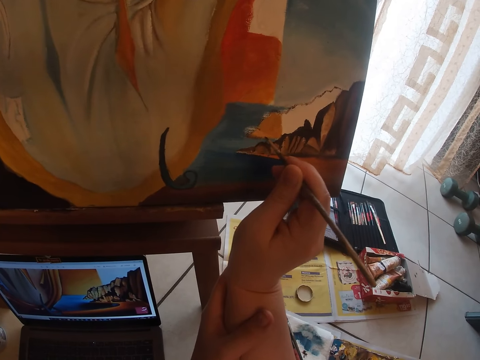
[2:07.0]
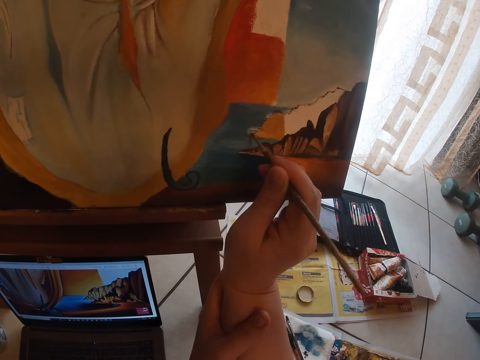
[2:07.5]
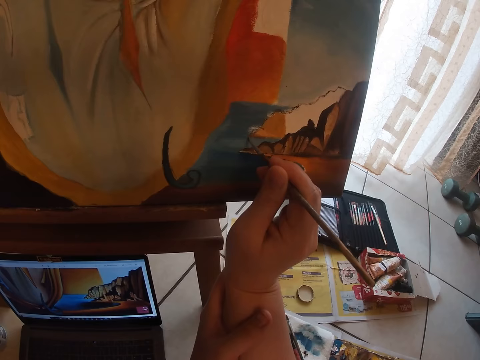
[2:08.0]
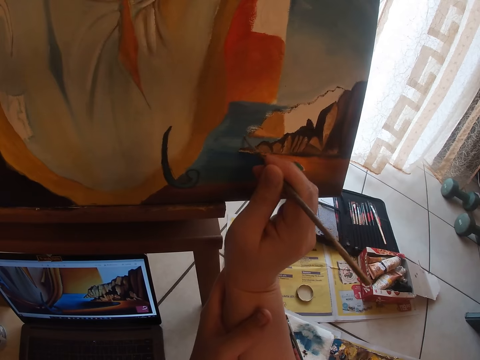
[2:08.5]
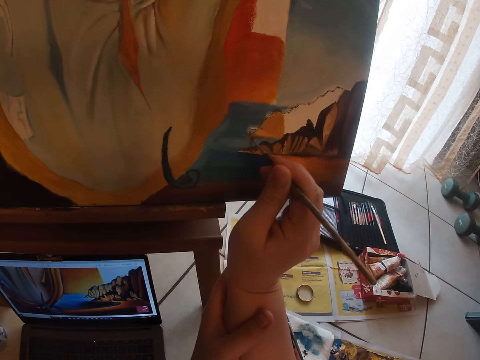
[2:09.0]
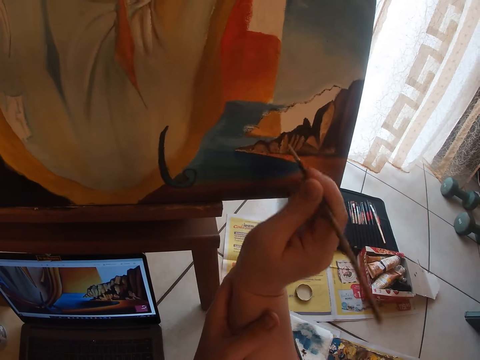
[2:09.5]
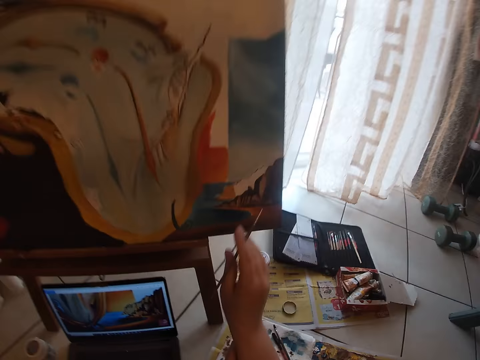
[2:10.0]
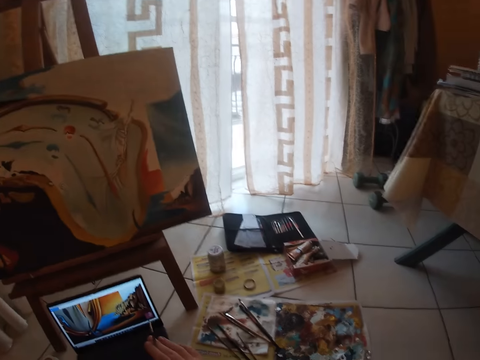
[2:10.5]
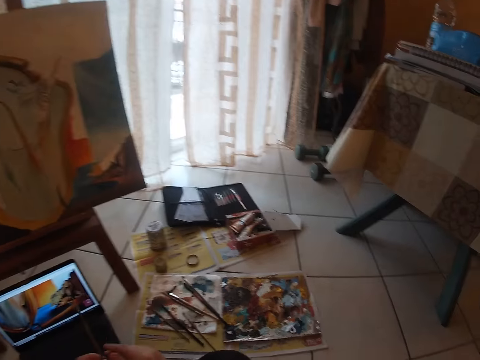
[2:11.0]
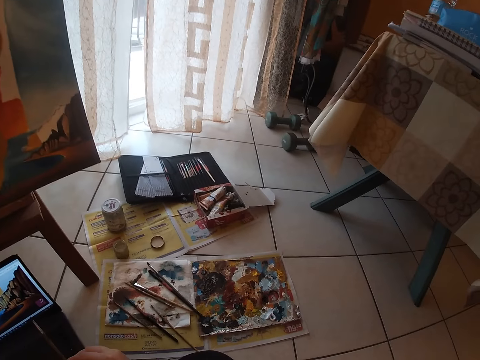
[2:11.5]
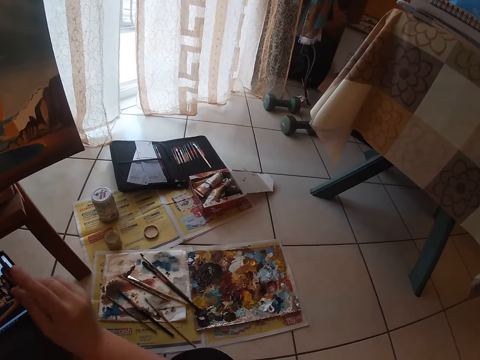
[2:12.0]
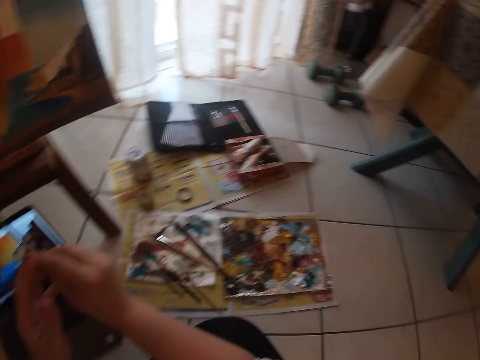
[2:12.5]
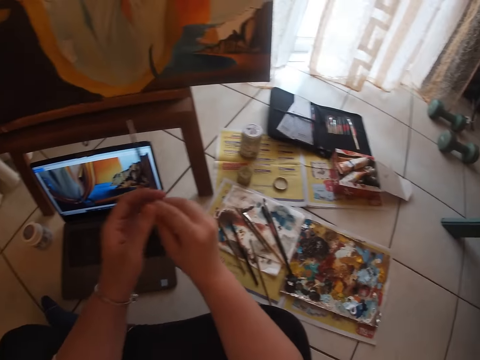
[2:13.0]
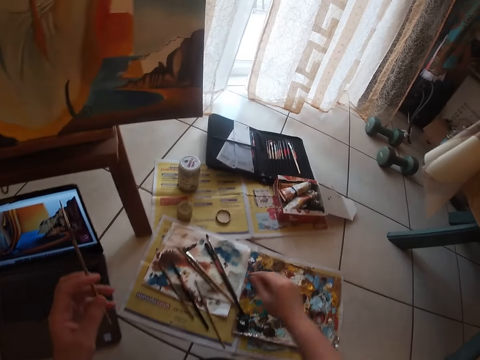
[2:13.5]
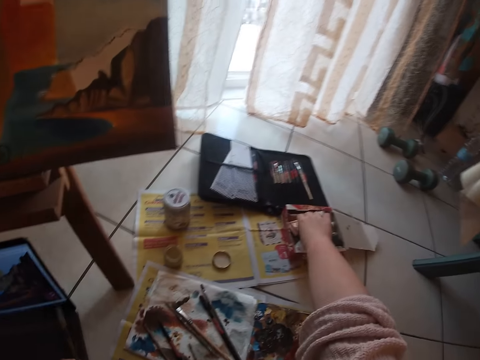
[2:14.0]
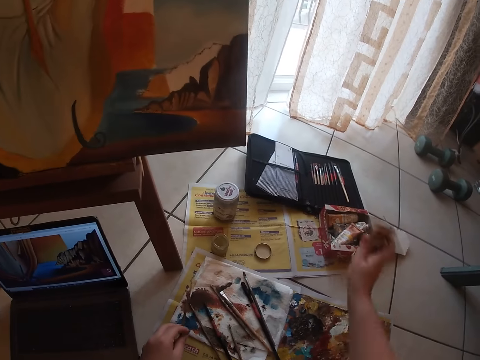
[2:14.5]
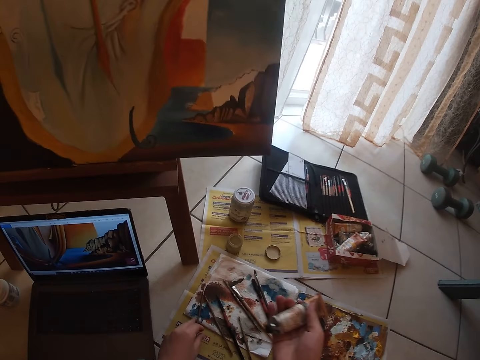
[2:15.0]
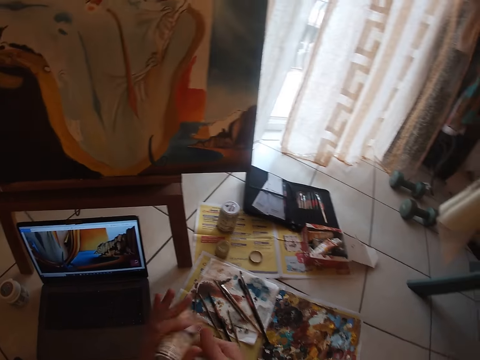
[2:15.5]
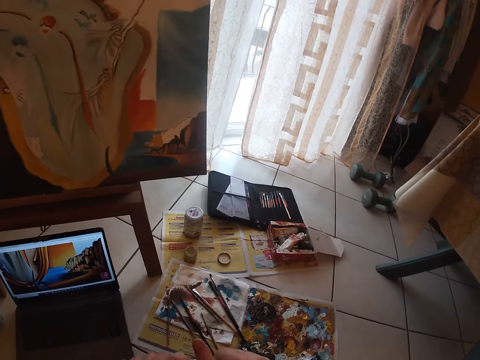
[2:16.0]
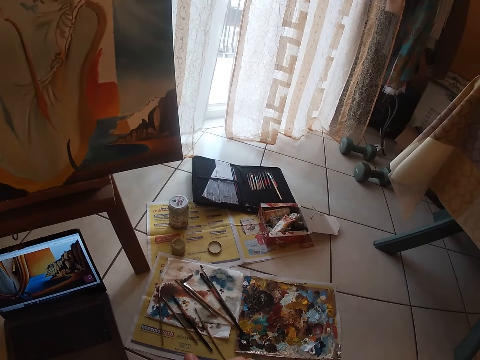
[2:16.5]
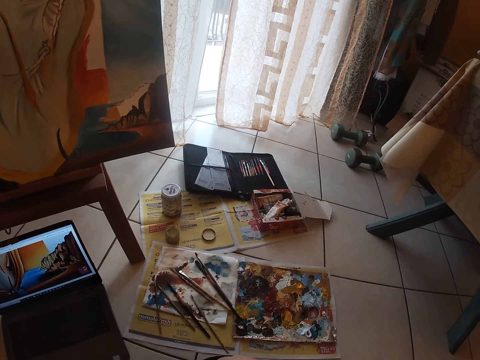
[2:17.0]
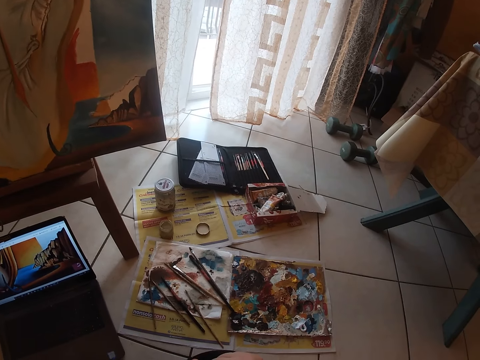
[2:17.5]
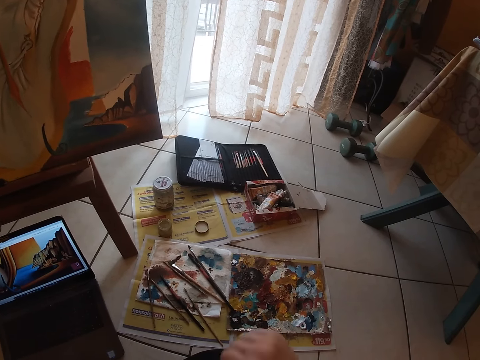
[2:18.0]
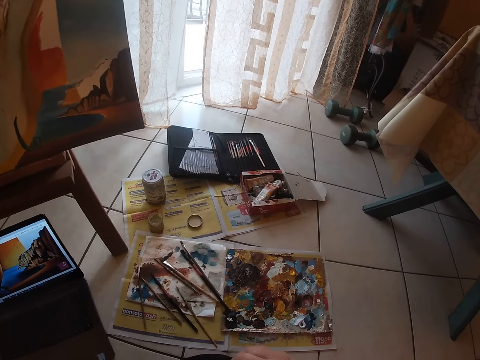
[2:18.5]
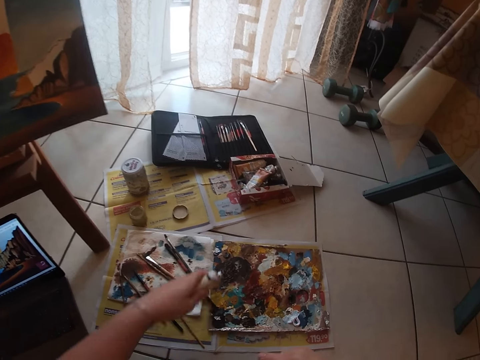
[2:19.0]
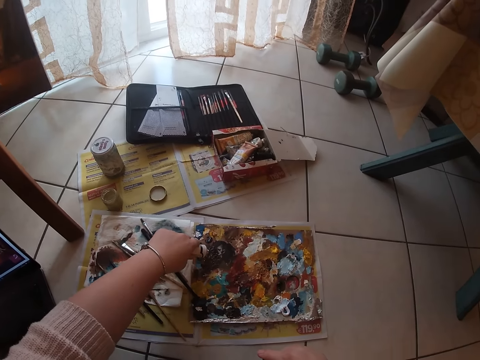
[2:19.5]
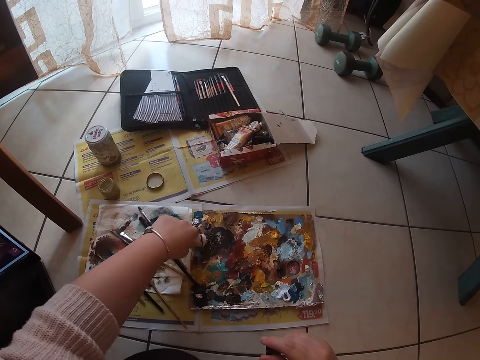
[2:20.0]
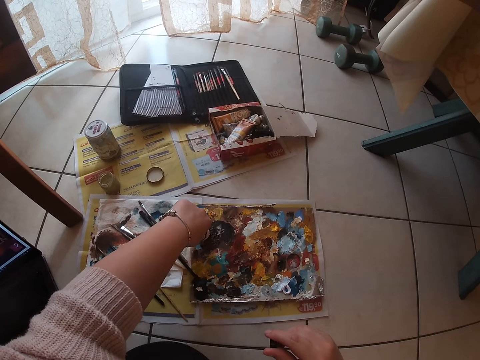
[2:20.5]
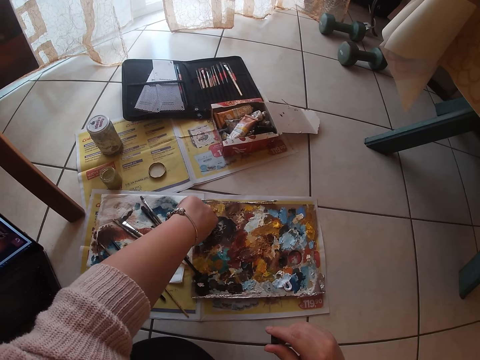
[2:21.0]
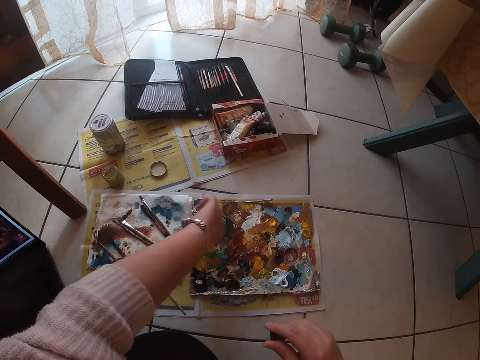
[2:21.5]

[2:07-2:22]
The camera wearer pauses painting the paint board. She holds the paint brush with her left hand. She passes the brush to the left hand. She picks up a paint tube from a box. She holds the paint tube. She unscrews the cap of the paint tube. She presses the paint out of the tube on the paint palette.

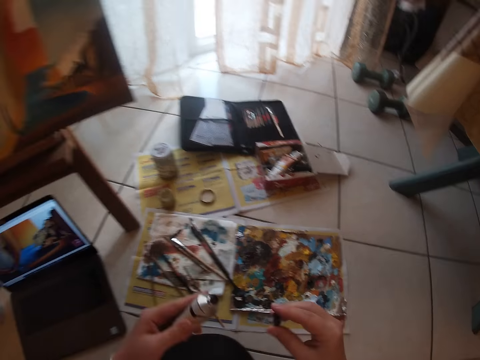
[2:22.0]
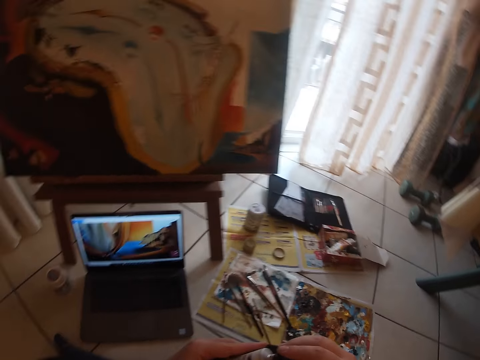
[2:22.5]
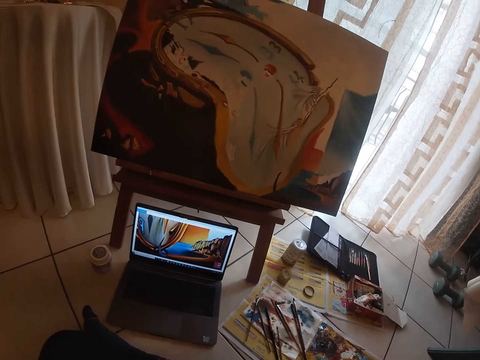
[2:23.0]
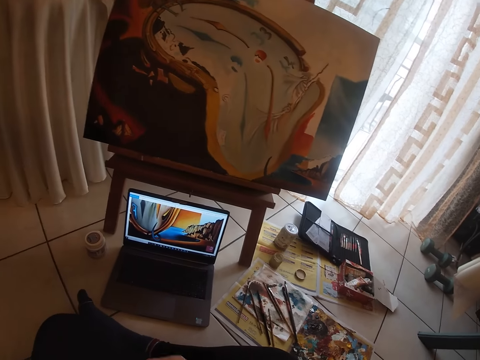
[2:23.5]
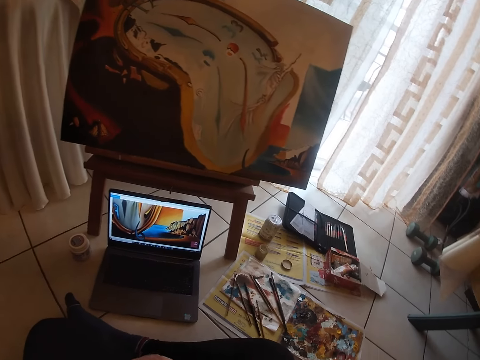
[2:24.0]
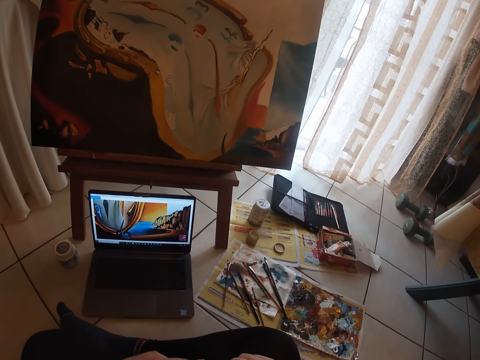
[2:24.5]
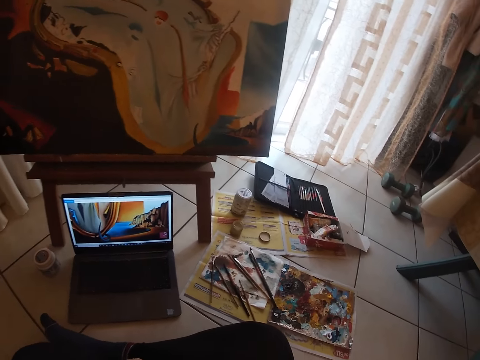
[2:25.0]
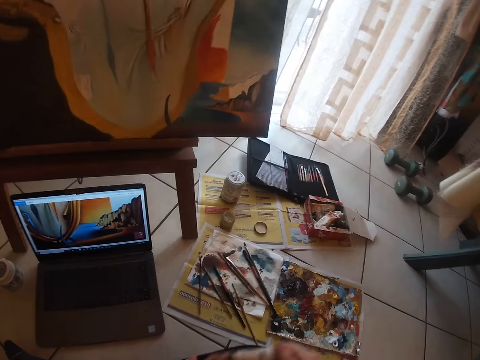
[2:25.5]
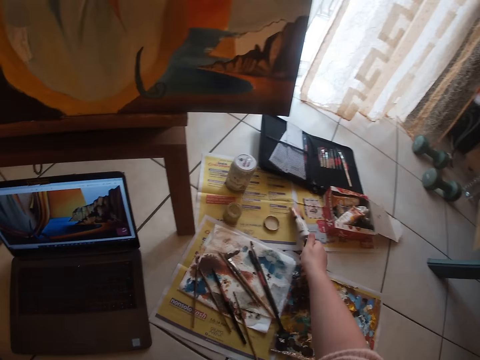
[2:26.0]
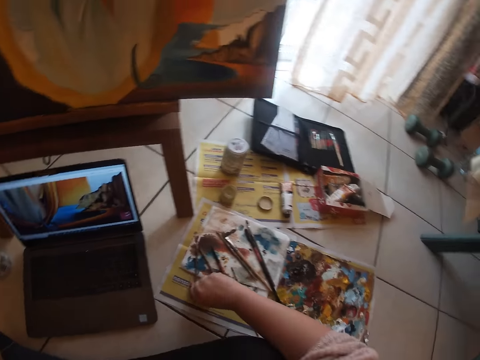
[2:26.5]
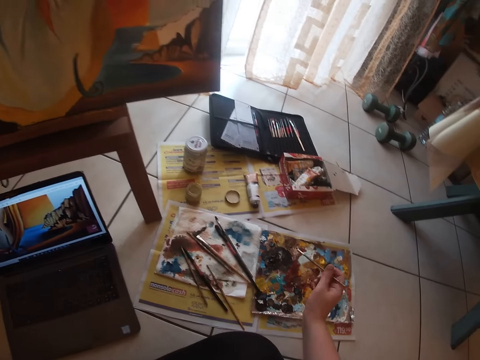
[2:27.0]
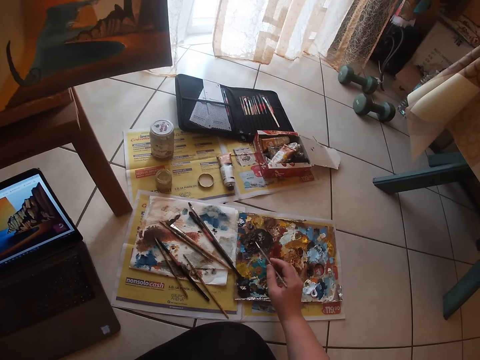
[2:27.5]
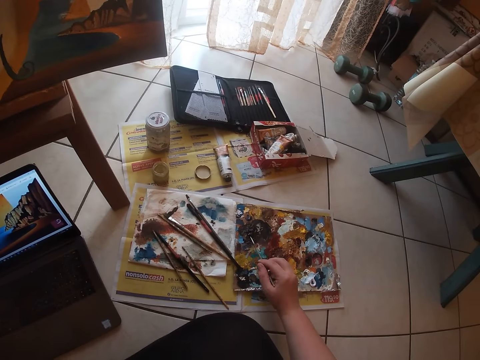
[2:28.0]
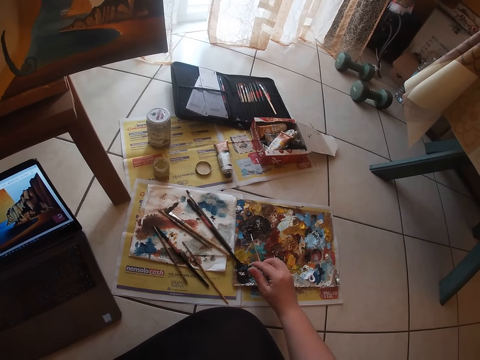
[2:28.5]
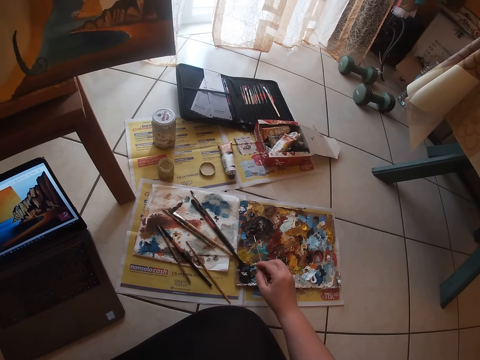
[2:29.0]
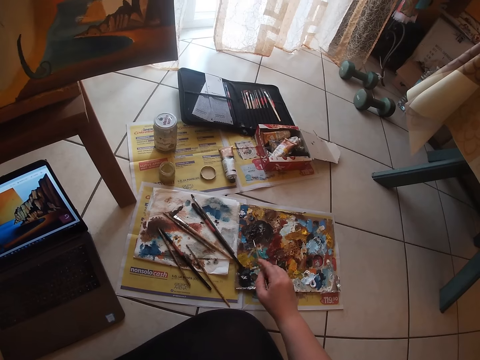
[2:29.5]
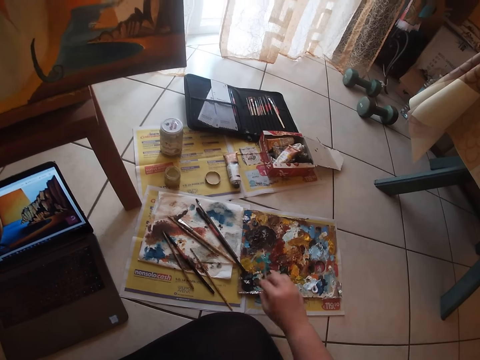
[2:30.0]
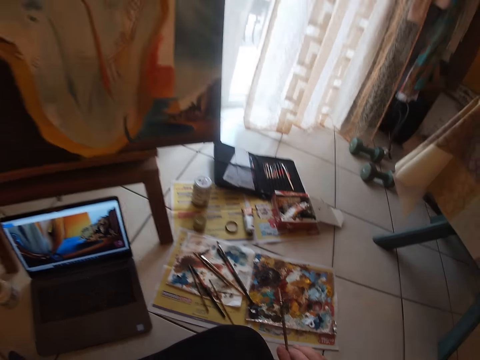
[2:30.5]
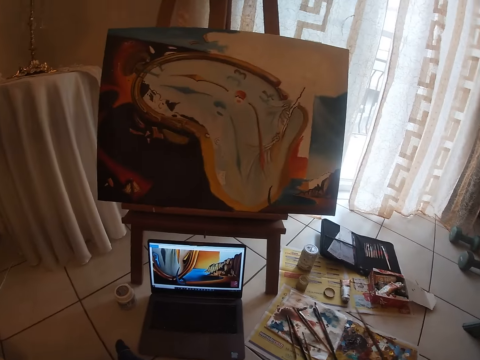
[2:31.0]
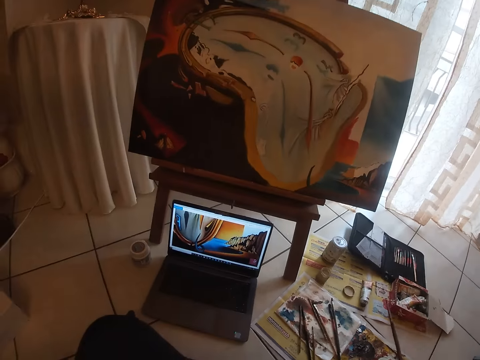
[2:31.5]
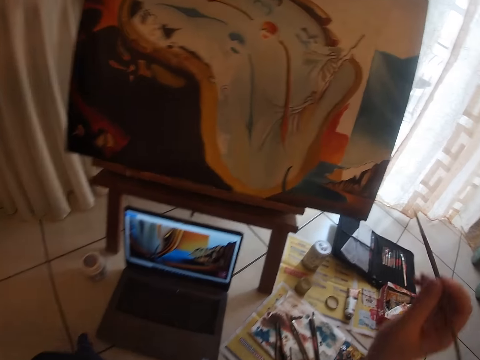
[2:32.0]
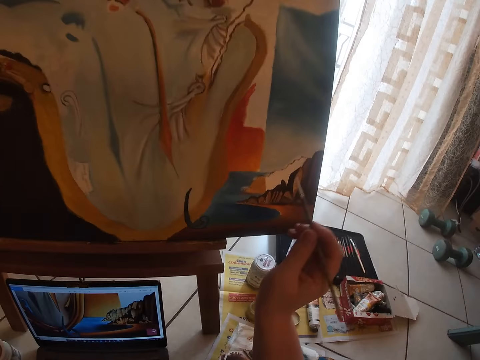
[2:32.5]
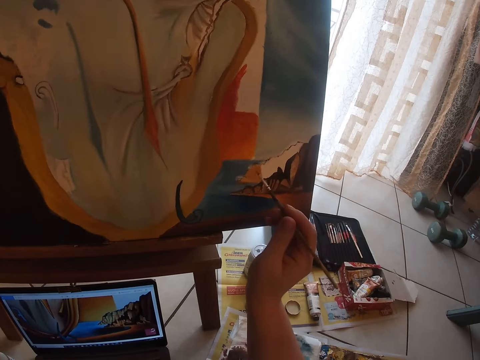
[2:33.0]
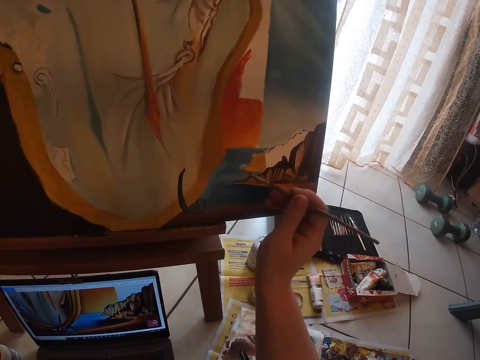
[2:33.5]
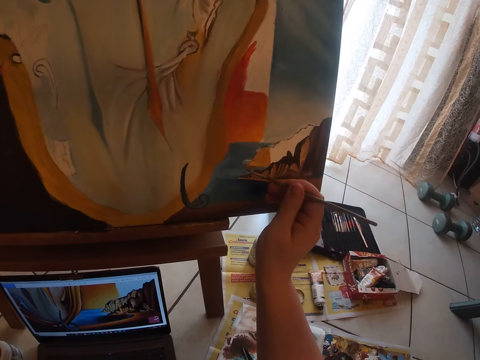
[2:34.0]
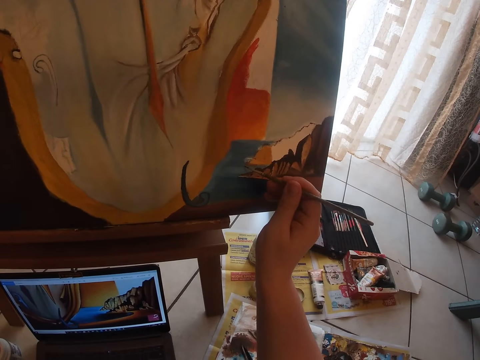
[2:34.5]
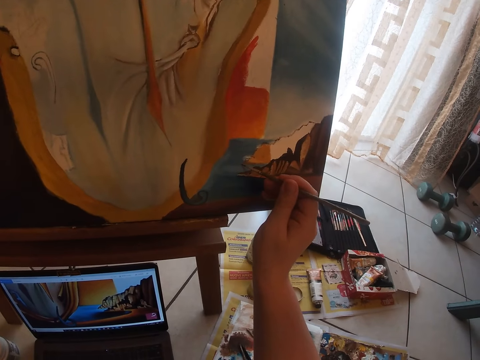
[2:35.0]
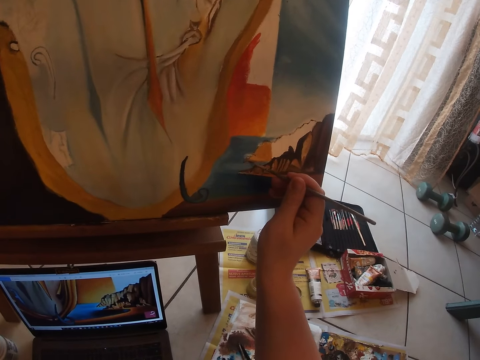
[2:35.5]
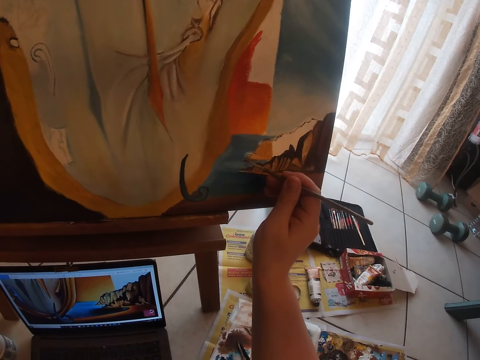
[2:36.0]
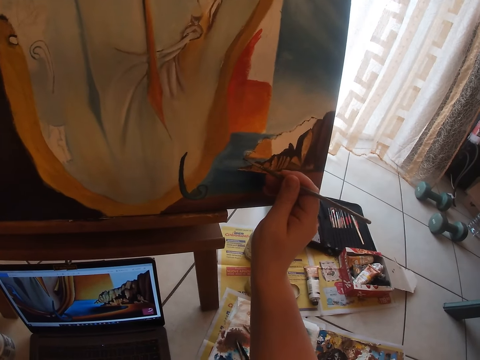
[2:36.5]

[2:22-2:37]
The camera wearer screws the cap of the paint tube. They pass the paint tube to the right hand. They put the paint tube down. They pick up the paint brush. They dip the paint brush on the paint palette. They resume painting the paint board.
